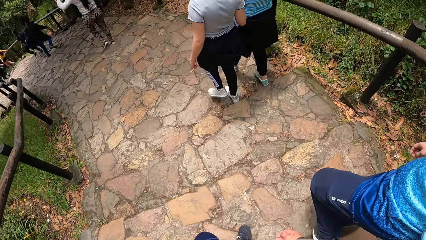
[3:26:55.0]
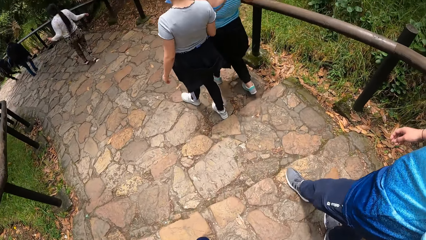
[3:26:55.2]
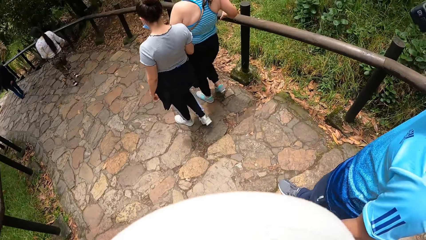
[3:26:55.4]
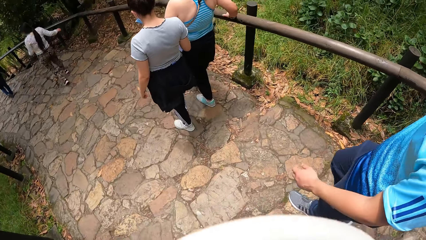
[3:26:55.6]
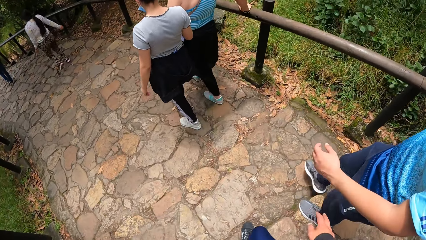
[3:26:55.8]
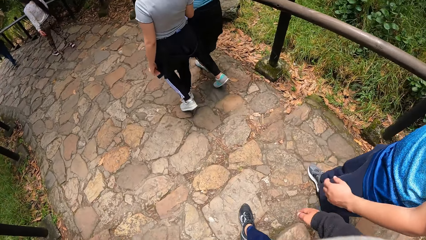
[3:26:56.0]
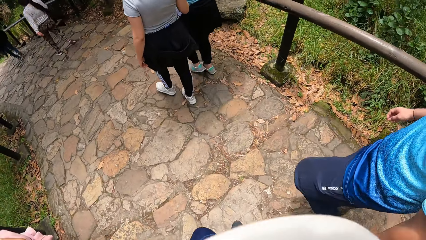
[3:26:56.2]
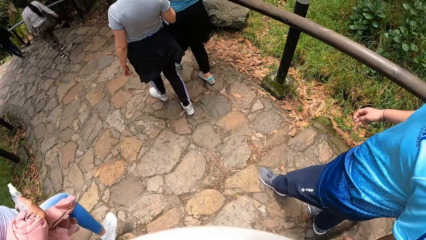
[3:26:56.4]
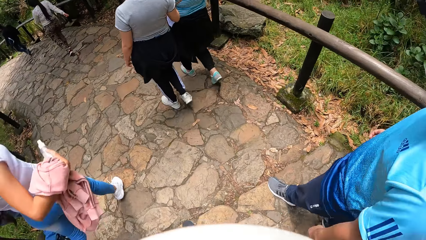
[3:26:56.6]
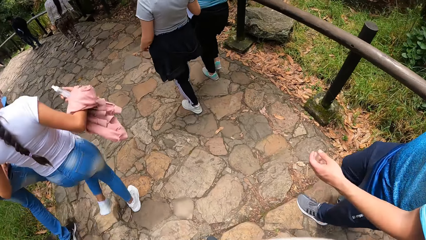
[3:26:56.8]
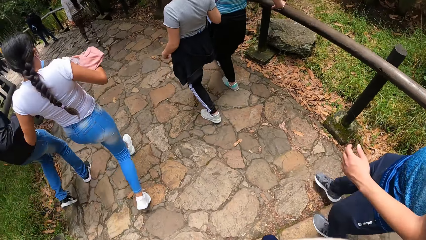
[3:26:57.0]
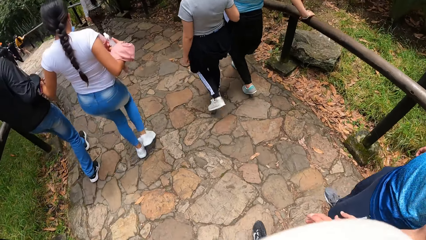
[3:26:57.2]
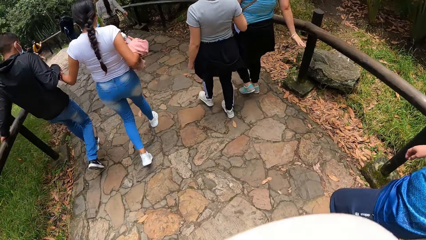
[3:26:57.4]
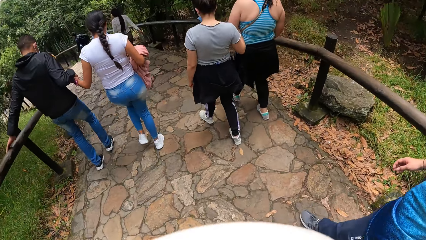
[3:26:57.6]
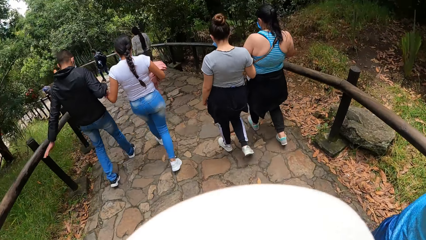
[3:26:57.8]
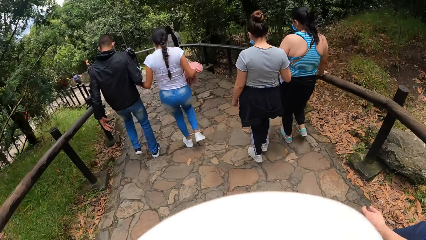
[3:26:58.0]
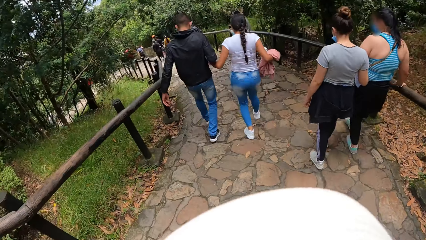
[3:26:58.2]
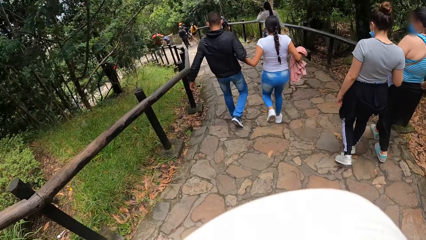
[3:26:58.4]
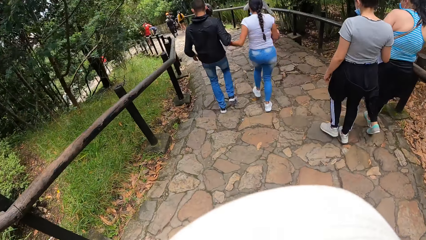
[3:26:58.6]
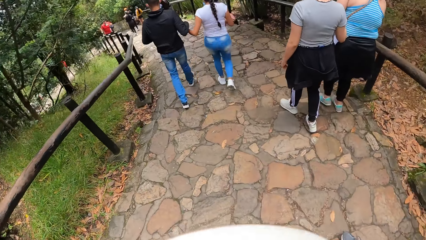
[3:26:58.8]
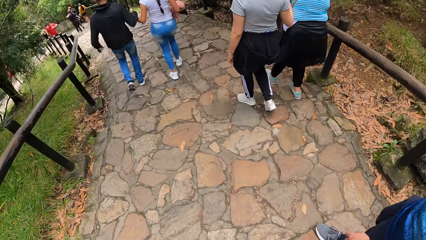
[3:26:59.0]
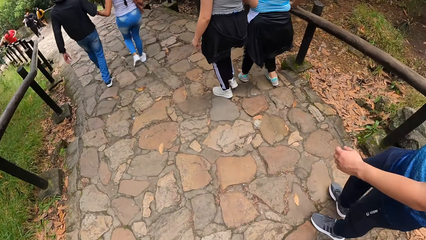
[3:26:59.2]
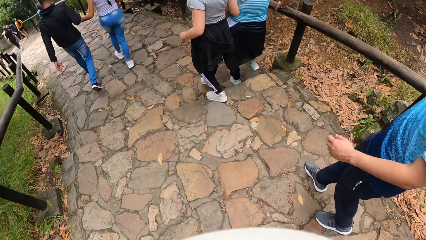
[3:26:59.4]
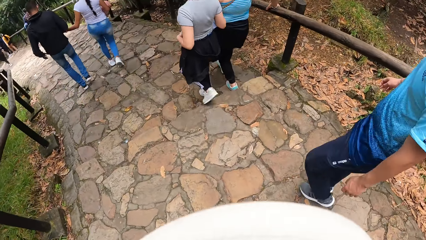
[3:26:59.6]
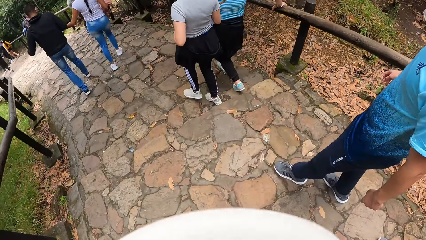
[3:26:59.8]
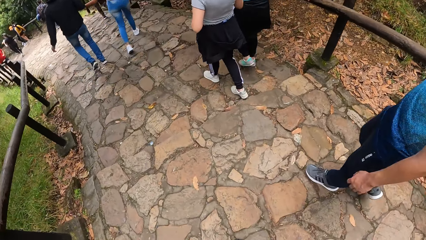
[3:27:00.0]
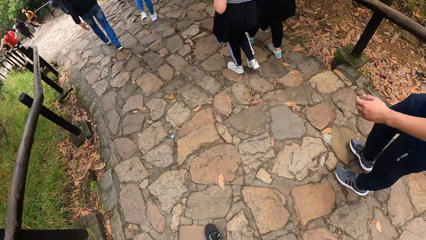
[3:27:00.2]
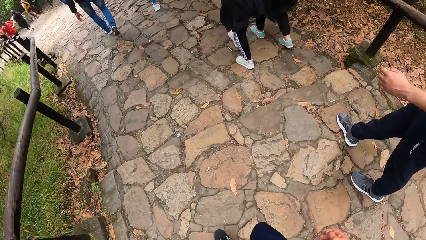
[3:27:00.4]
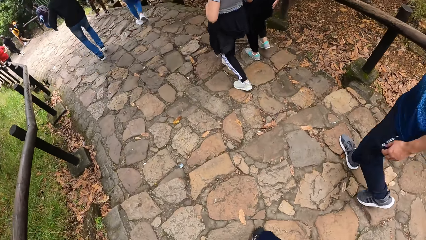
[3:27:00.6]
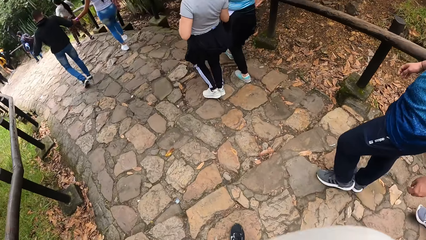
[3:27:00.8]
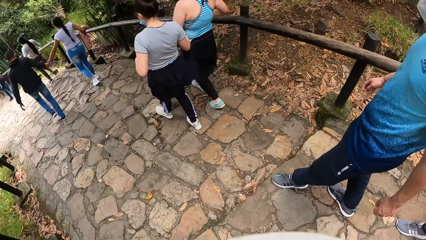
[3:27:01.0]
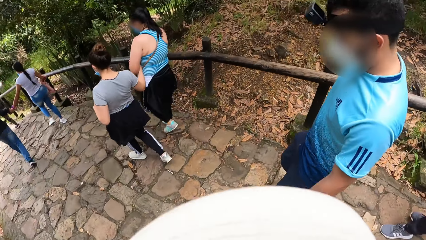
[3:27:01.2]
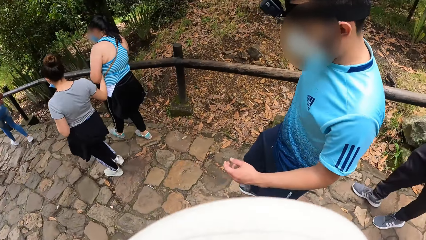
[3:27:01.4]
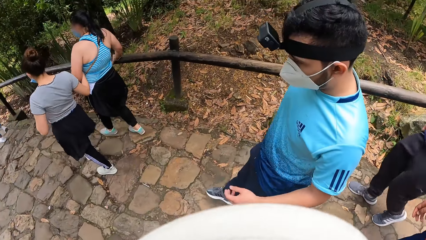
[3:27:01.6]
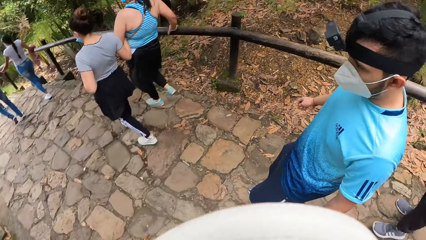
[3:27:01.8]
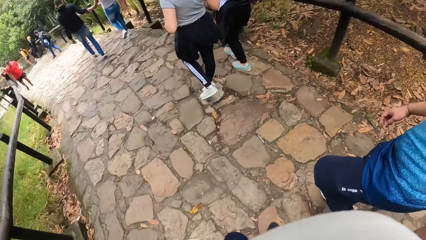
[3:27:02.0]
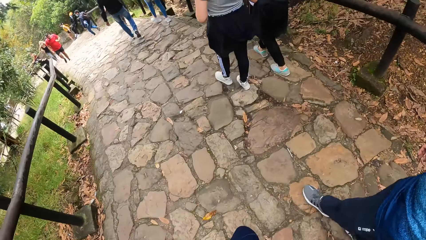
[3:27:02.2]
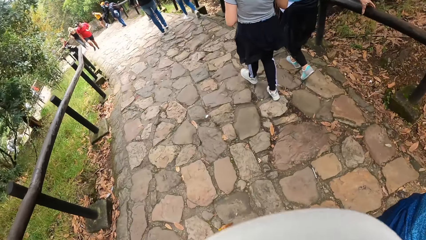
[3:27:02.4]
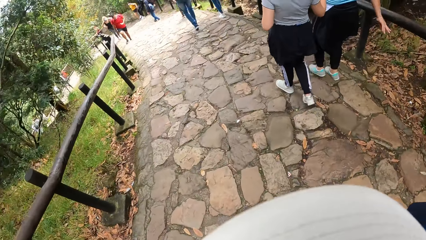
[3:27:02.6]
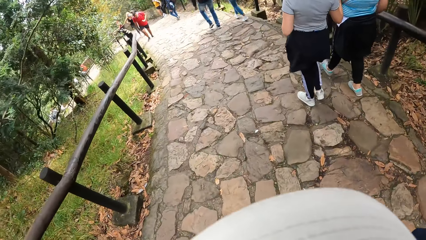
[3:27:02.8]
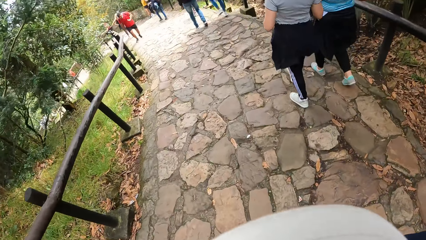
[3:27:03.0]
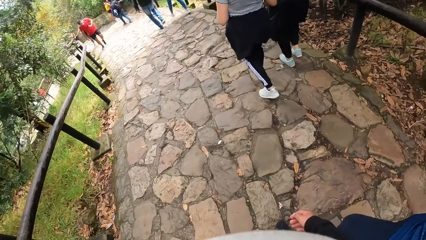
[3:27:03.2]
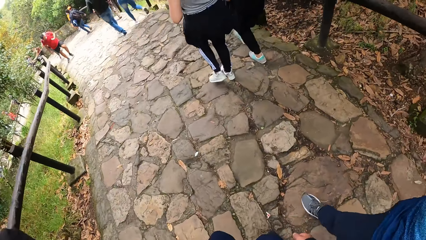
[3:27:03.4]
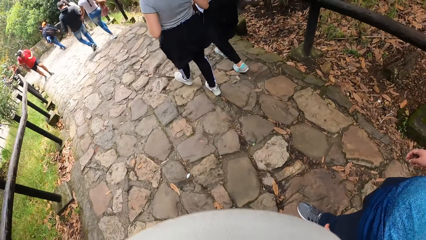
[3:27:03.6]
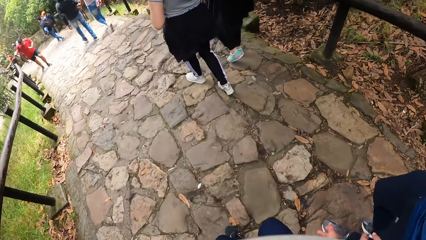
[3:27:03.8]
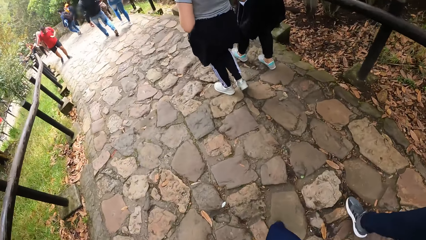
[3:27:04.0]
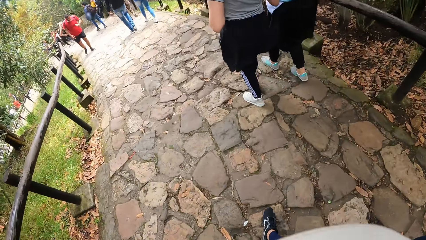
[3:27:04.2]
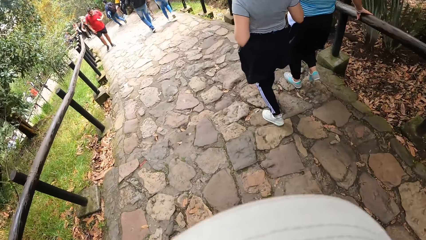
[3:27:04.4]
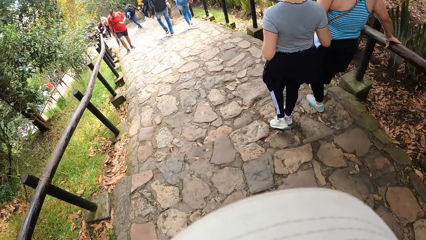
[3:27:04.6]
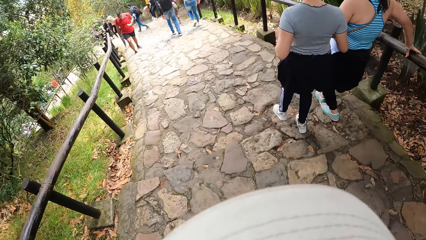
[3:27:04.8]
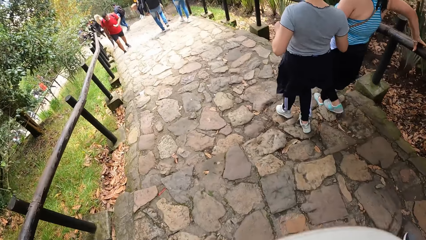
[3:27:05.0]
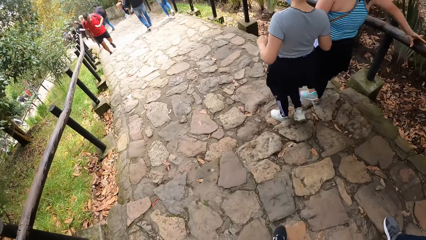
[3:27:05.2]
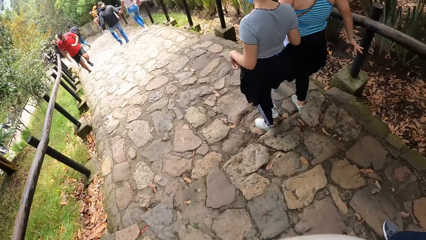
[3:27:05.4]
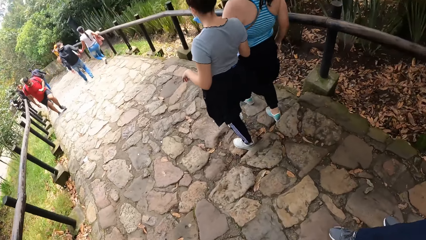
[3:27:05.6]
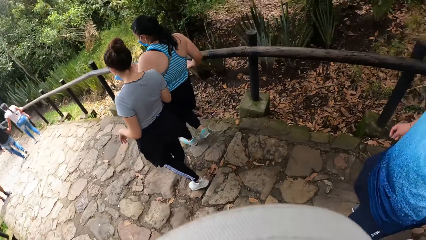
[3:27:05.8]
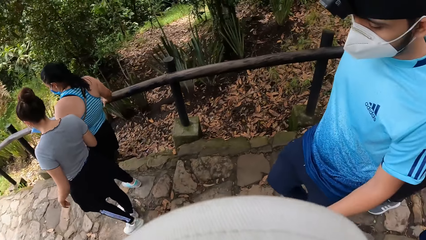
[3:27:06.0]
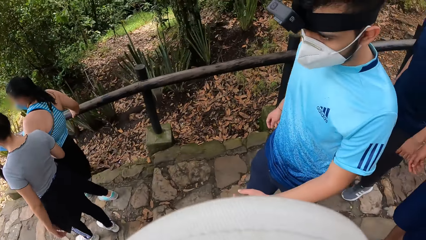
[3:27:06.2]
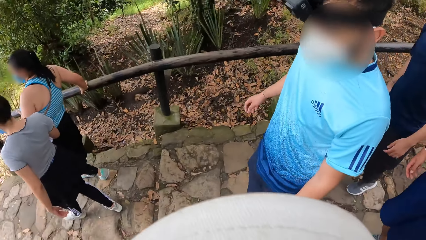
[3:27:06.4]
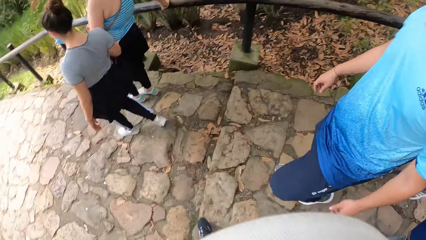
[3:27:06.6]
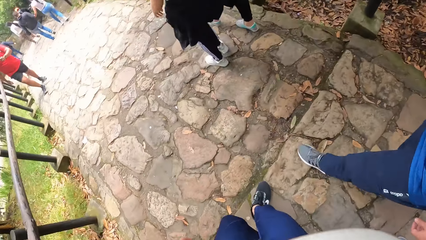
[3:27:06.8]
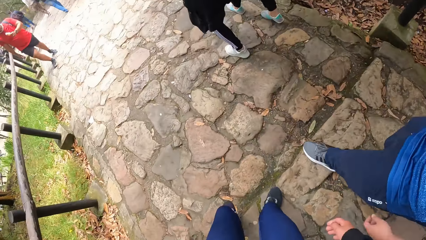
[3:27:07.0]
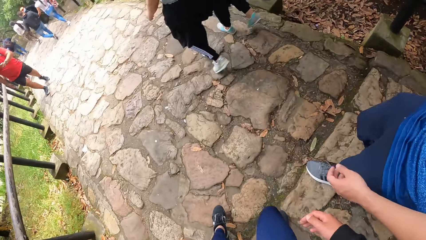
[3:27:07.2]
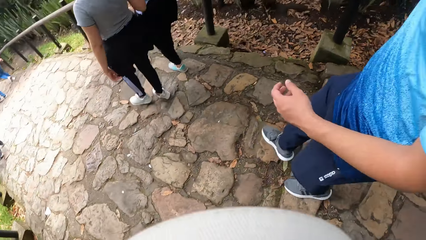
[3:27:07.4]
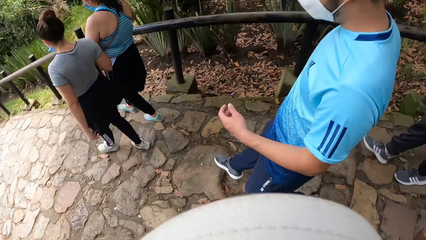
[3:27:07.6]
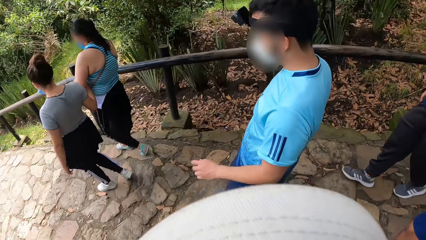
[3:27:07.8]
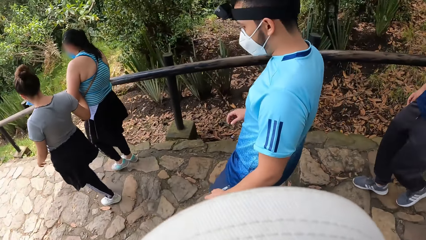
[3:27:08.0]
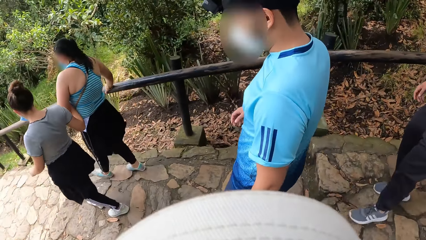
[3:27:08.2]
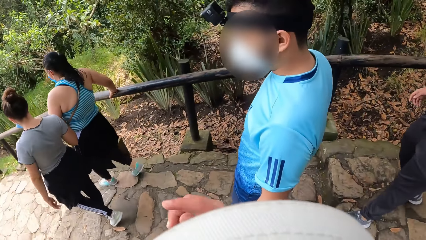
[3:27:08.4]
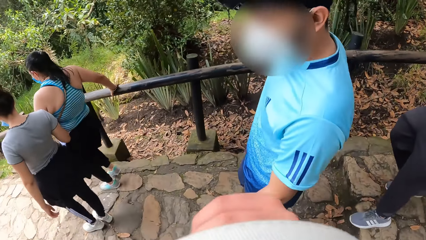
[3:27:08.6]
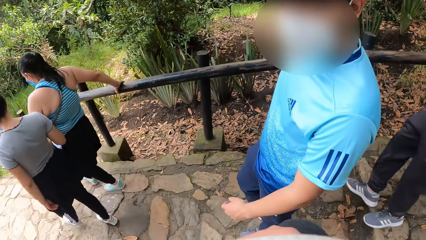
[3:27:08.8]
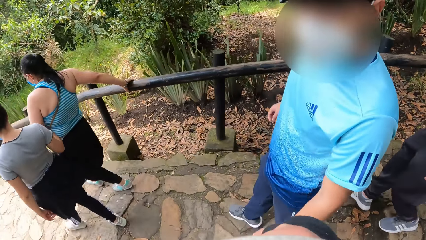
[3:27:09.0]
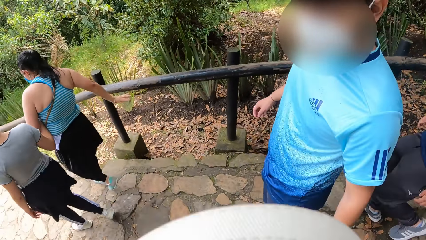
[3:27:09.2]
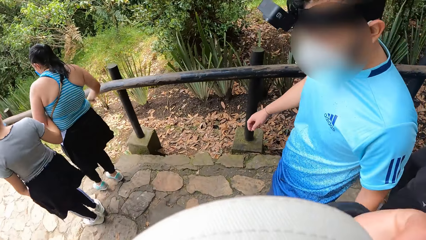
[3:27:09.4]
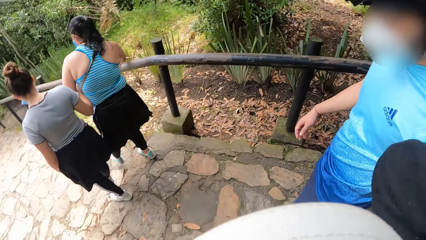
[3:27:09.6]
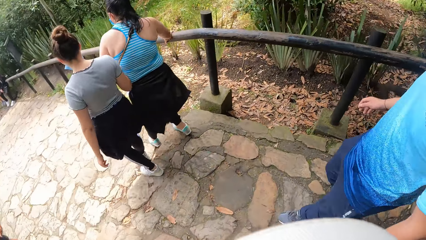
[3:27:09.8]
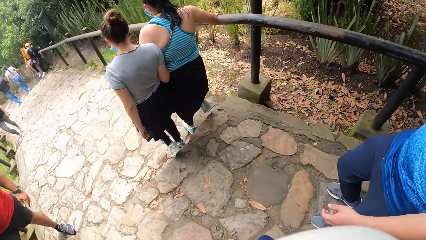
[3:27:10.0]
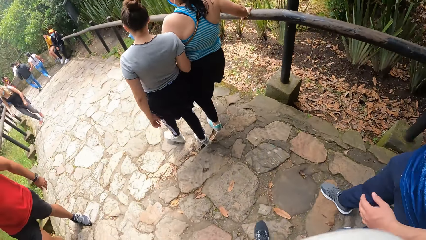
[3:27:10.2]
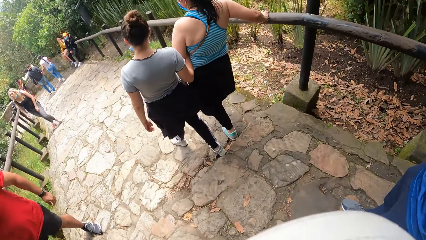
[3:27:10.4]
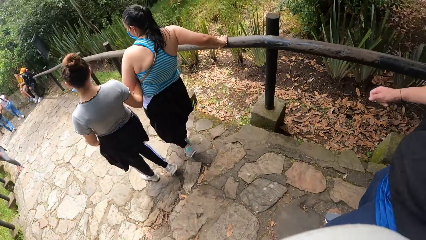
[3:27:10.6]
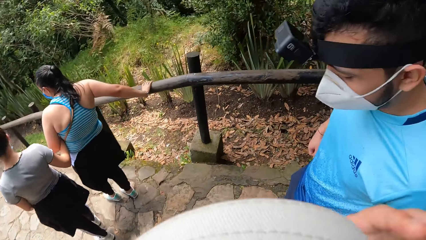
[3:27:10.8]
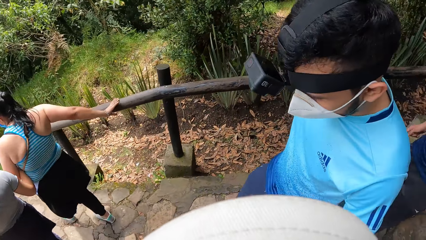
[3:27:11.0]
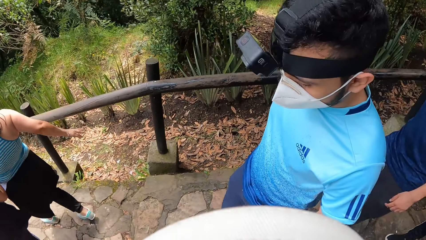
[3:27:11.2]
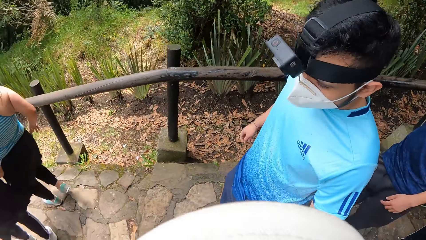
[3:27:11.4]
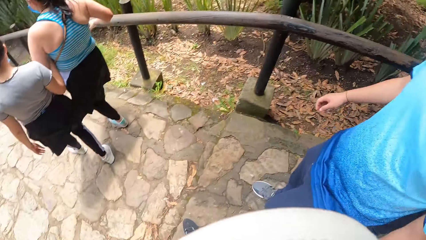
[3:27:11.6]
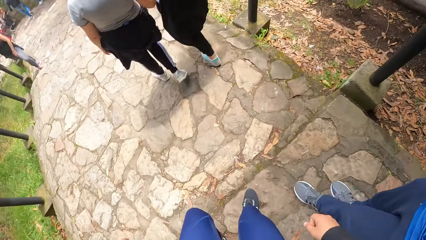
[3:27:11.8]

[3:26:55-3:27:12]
The camera wearer walks down the pathway on the hill with the man. They converse with the man.
